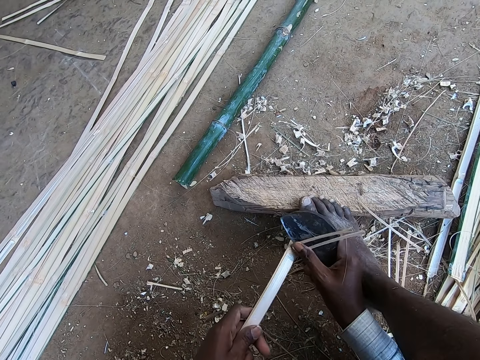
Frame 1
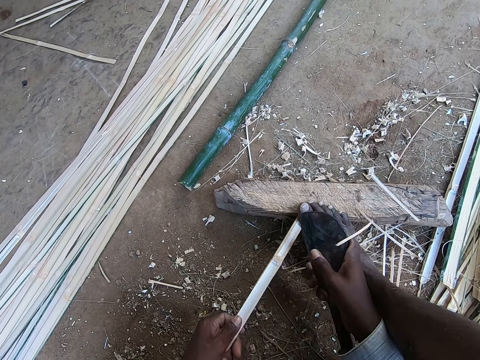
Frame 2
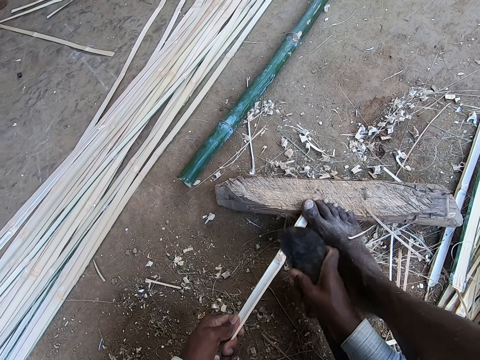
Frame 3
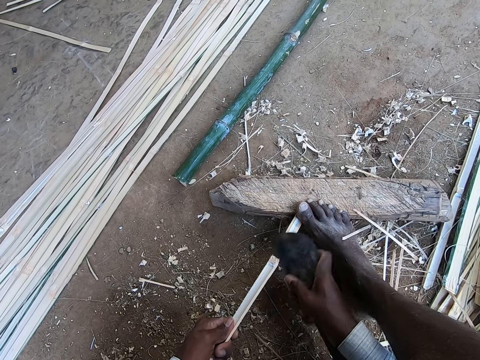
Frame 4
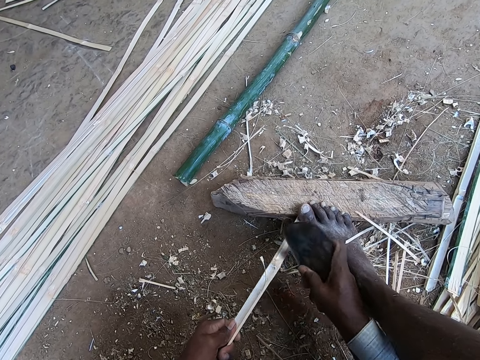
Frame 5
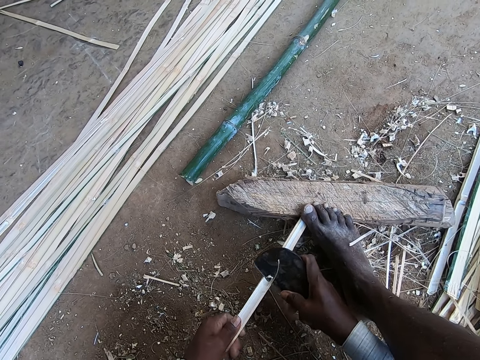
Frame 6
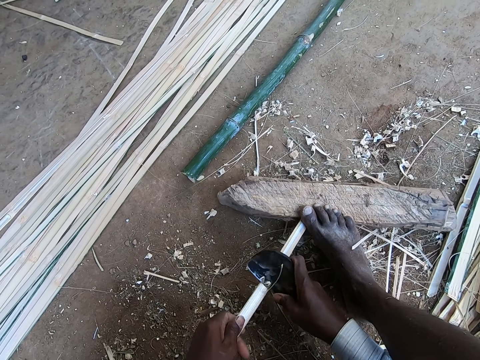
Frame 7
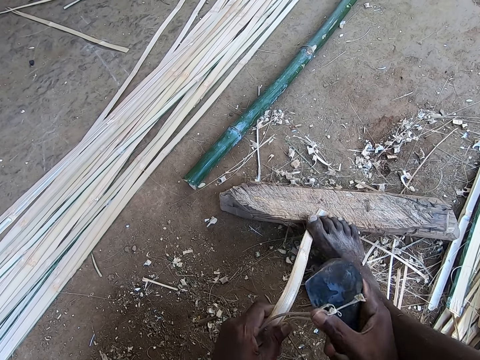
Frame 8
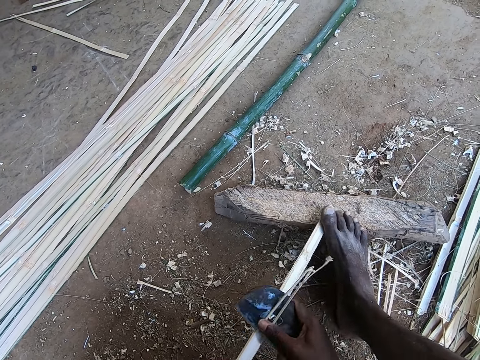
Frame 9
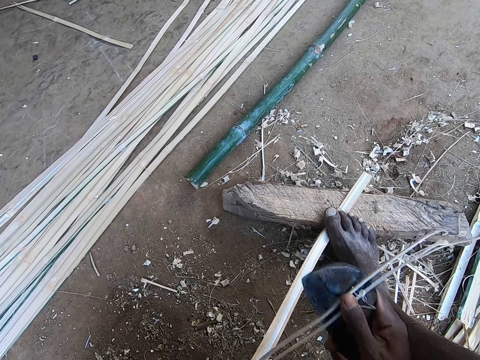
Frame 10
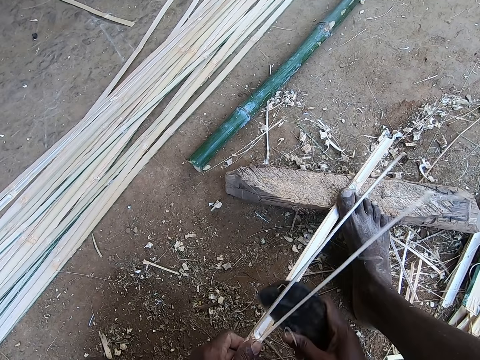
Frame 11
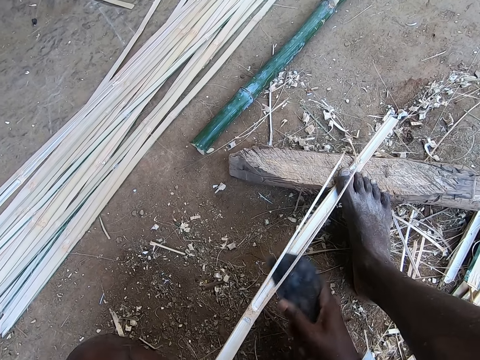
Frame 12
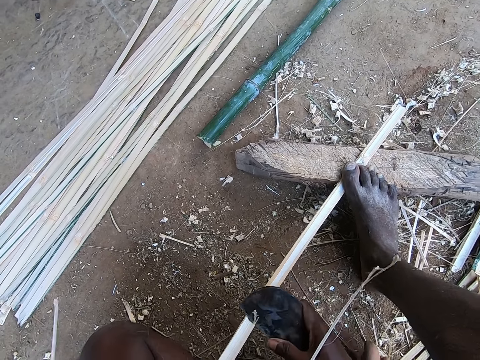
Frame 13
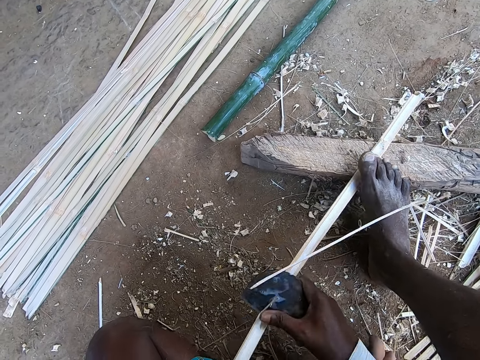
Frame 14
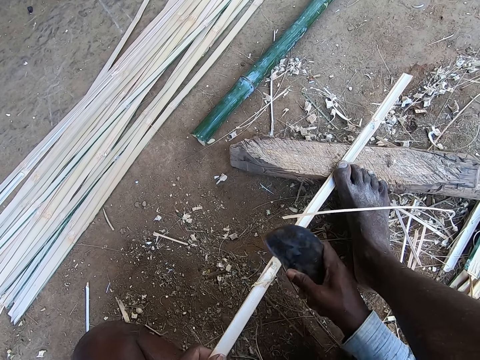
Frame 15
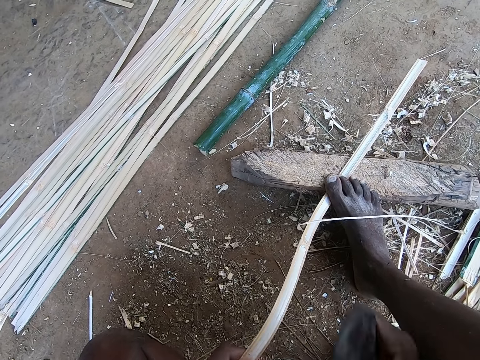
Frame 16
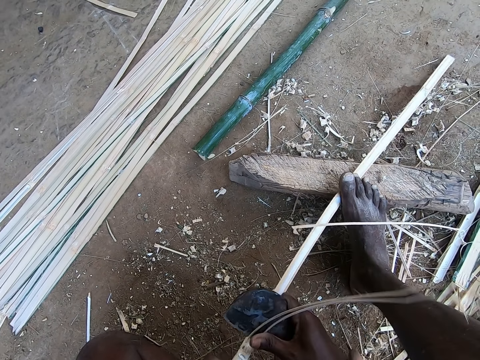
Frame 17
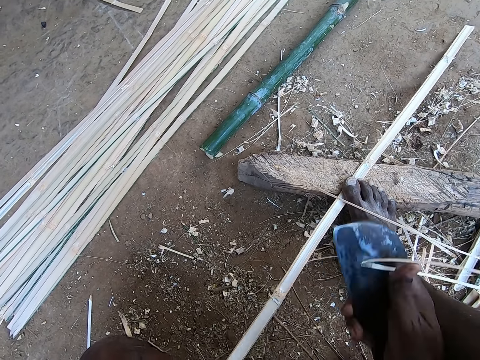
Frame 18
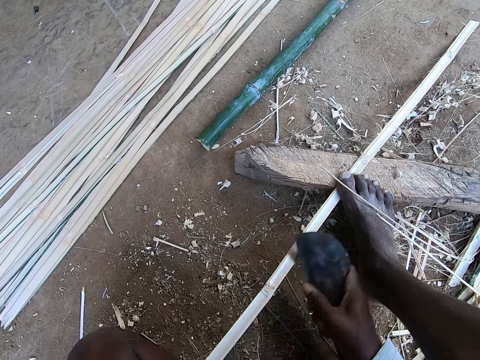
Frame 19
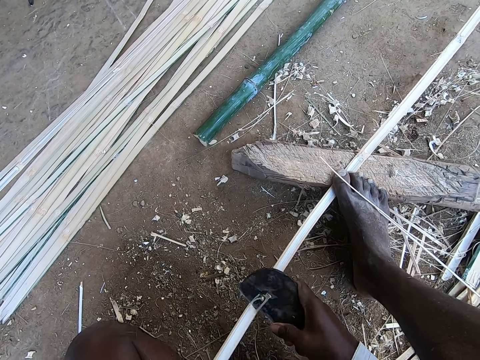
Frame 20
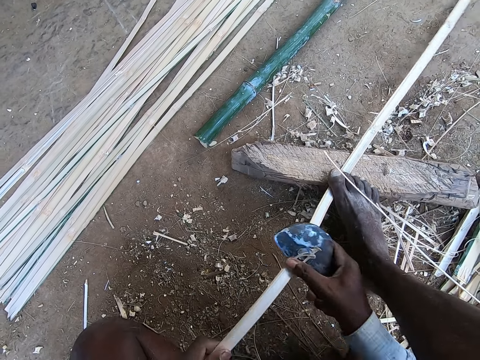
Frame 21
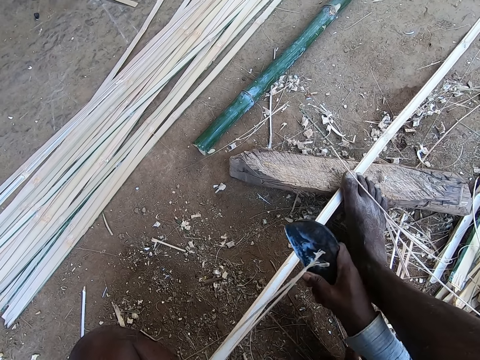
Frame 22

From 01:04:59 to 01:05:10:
The camera wearer places the bamboo strip on the wood with his hands. He places his right foot on the bamboo strip. He scrapes the bamboo strip with the billhook in his right hand.

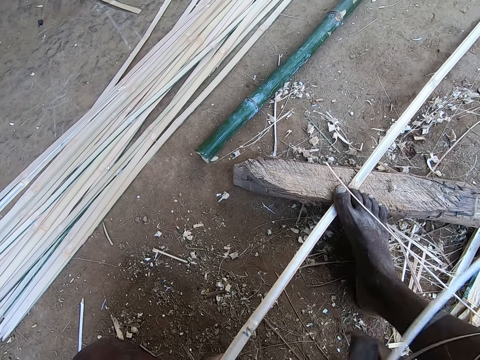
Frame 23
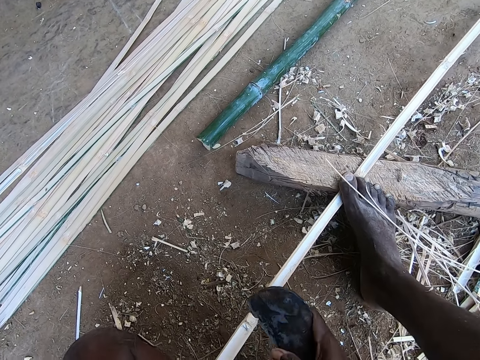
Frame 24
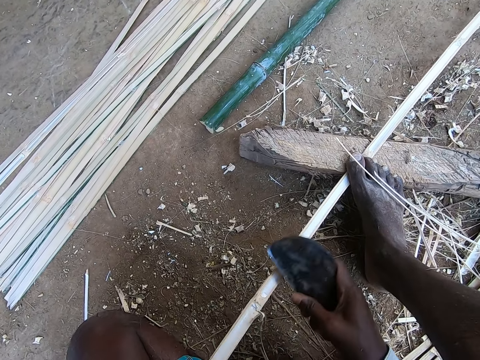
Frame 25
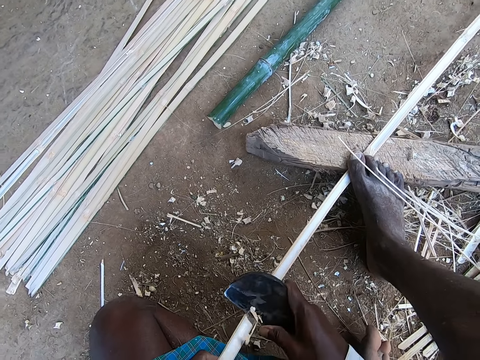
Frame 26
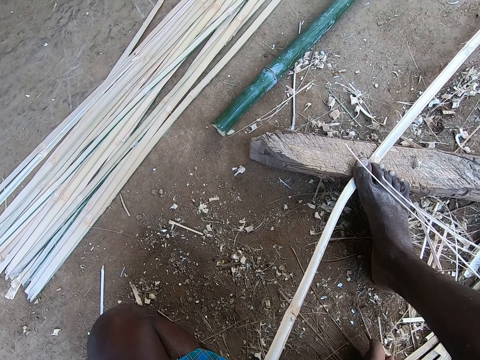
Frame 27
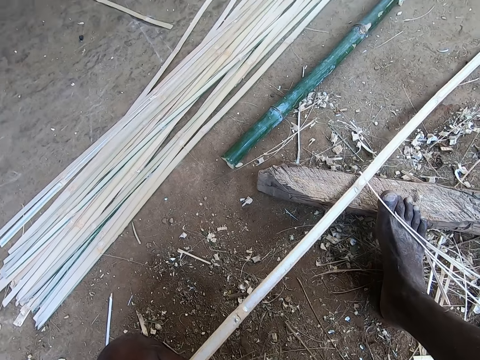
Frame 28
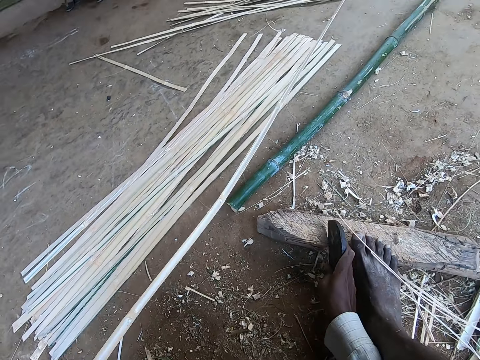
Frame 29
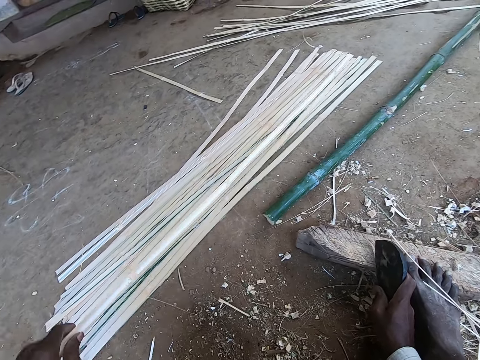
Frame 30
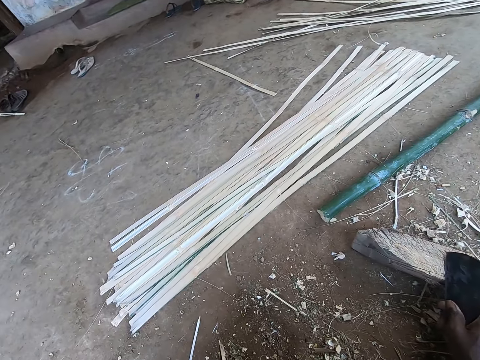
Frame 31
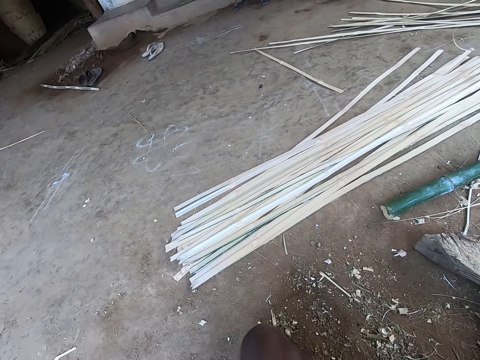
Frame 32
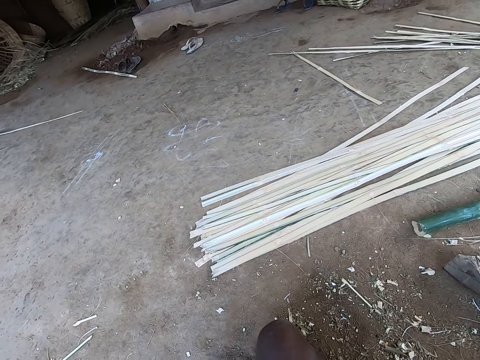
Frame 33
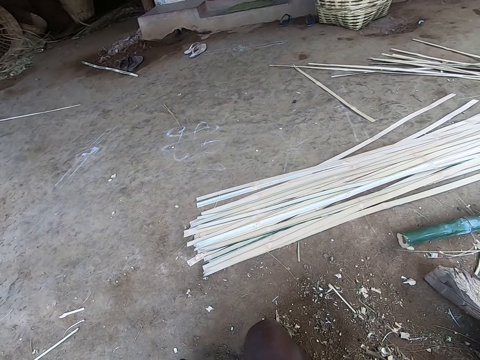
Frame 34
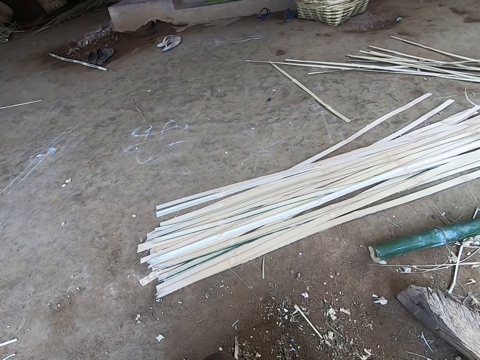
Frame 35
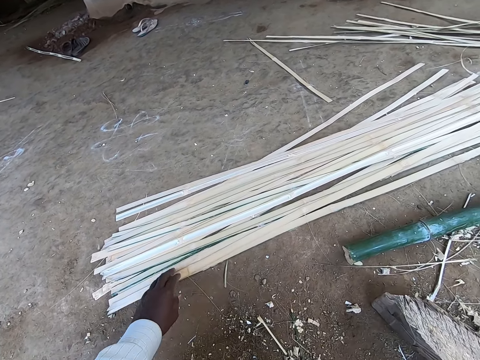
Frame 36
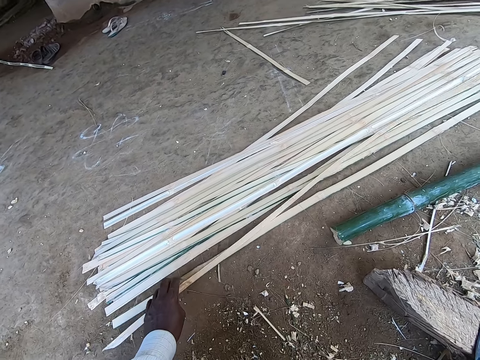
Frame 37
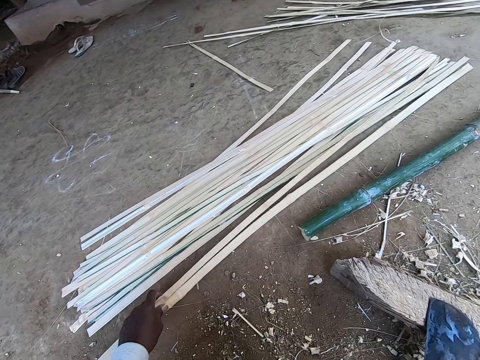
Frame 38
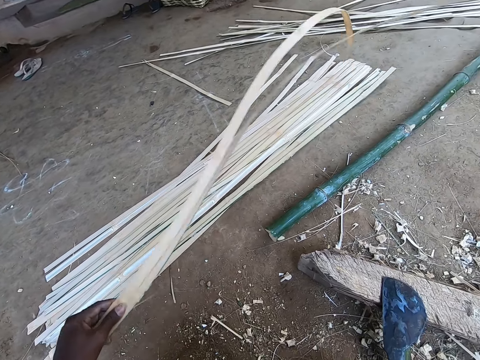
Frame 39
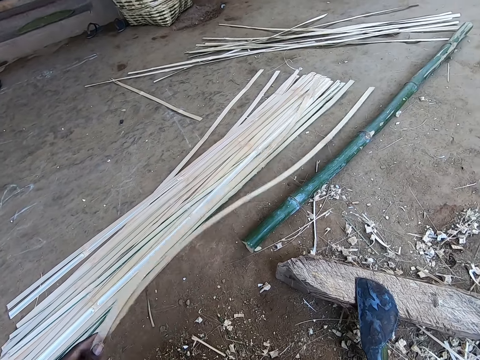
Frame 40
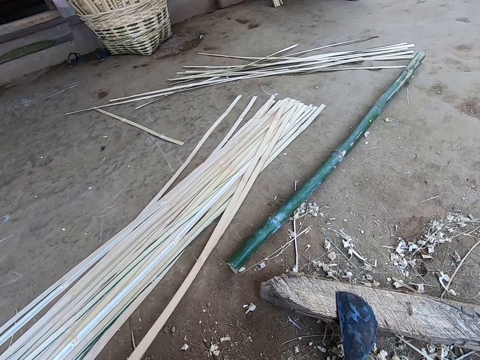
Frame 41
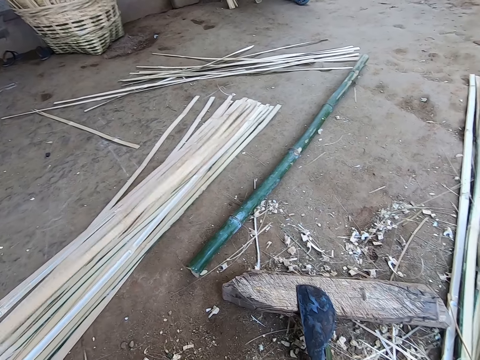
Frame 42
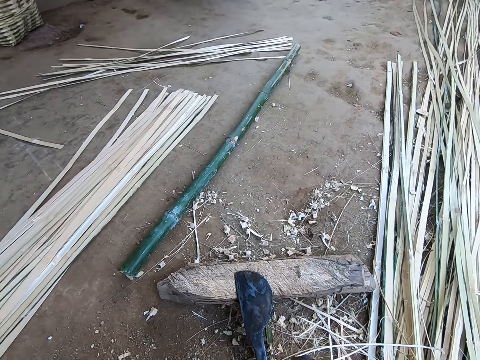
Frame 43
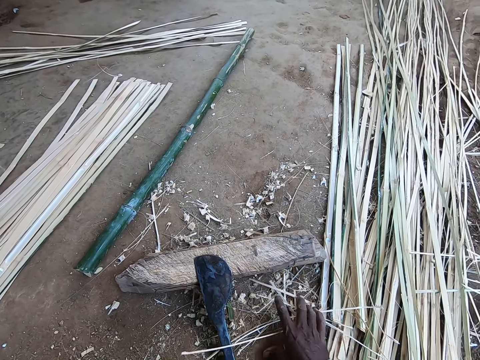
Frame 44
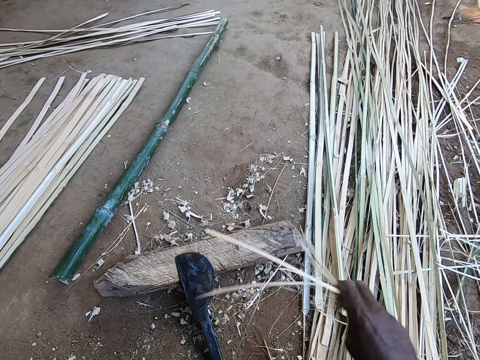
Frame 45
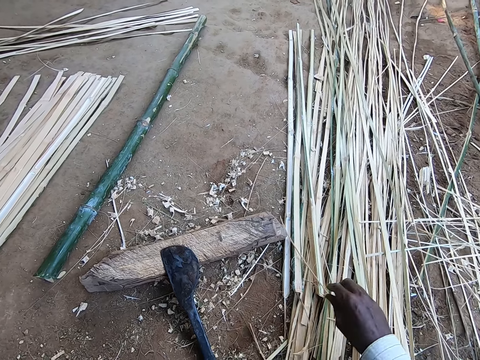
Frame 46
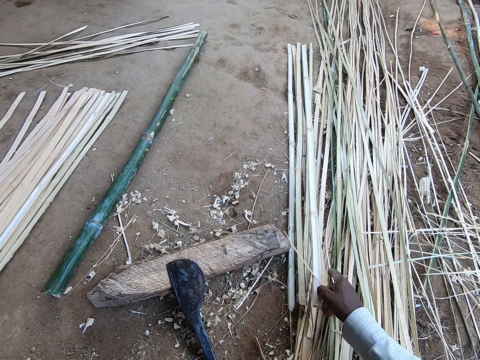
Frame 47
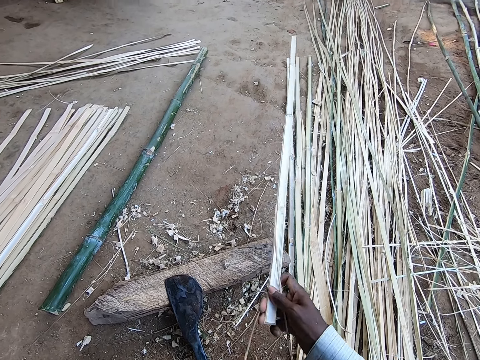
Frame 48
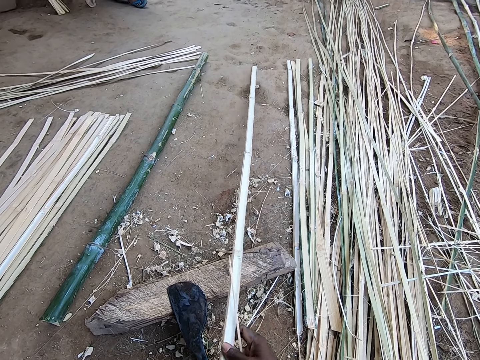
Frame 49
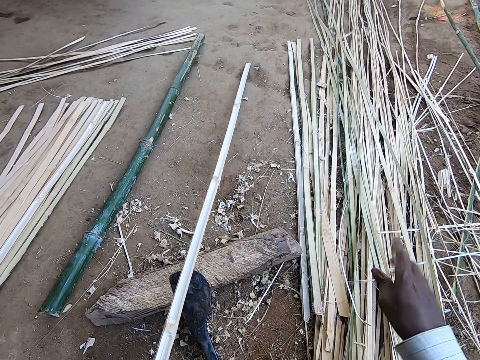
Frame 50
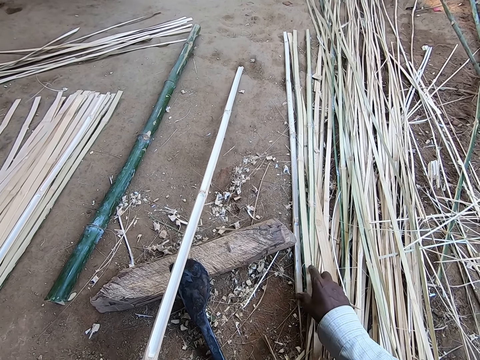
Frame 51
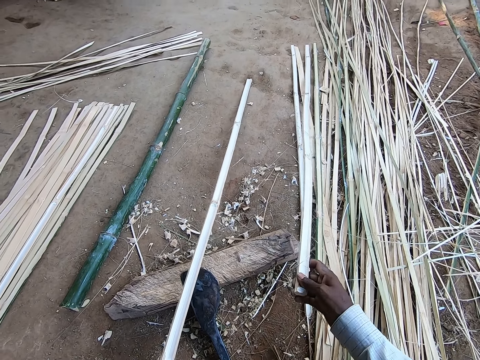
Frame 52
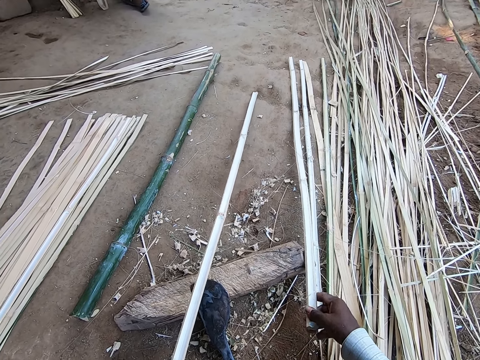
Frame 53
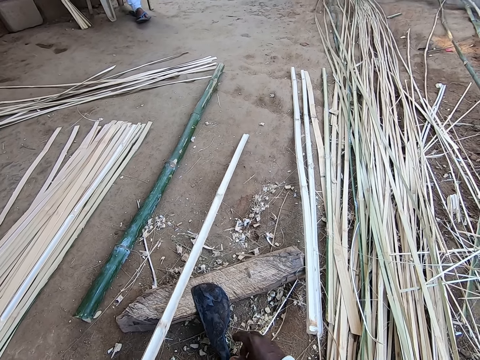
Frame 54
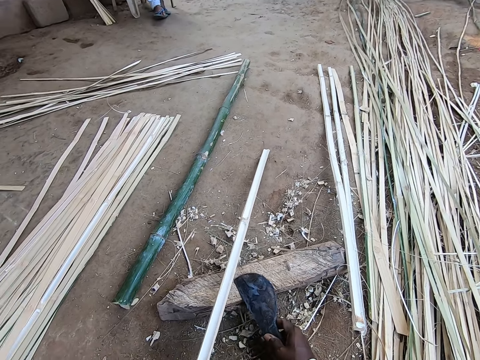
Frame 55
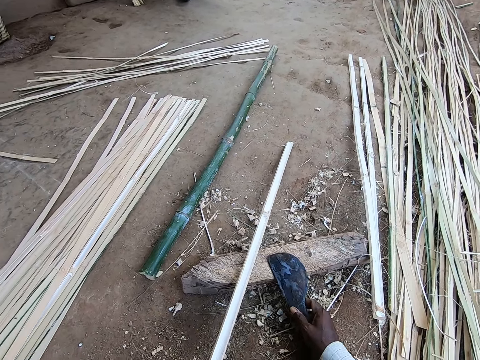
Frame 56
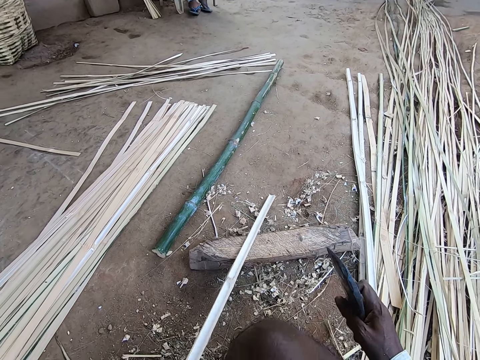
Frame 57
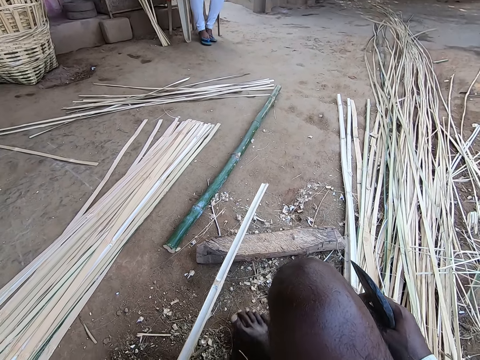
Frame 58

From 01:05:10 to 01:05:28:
The camera wearer removes the bamboo strip from the wood with his left hand. He throws the bamboo strip on the ground with his left hand. He places the billhook on the wood with his right hand. He picks some bamboo strips from the ground with his left hand. He flips the bamboo strip with his left hand. He shakes the bamboo stick with his left hand. He places the bamboo strips on the bamboo strips with his left hand. He picks small bamboo strips from the ground with his right hand. He throws the small bamboo strips to the ground with his right hand. He picks a bamboo strip from the ground with his right hand. He passes the bamboo strip to his left hand. He throws the small bamboo strip to the ground with his right hand. He picks the bamboo strip with his right hand. He drops the bamboo stick. He pulls the bamboo strip on the wood with his left hand. He picks the billhook from the wood with his right hand.
